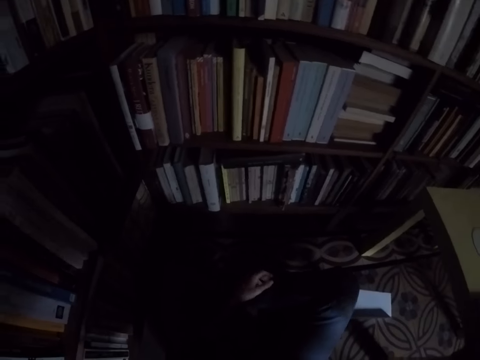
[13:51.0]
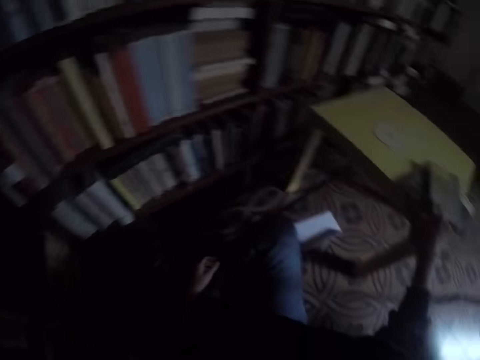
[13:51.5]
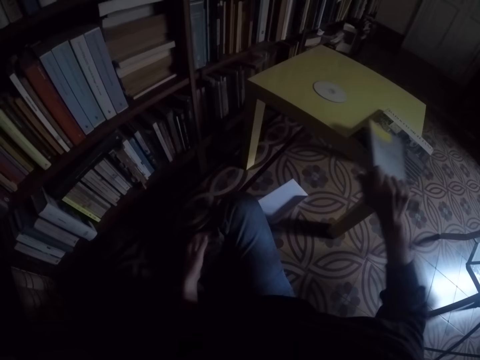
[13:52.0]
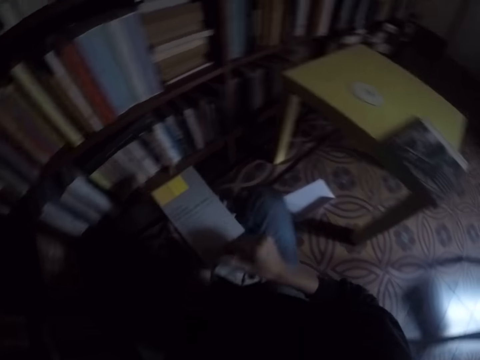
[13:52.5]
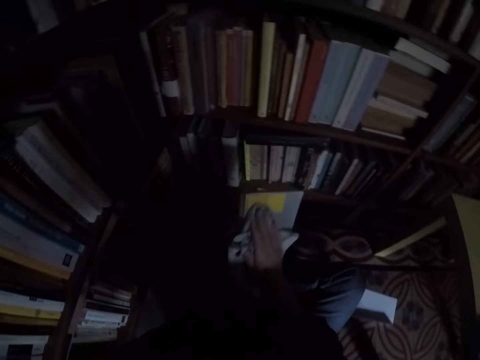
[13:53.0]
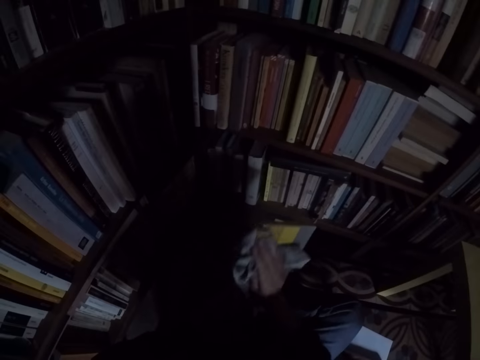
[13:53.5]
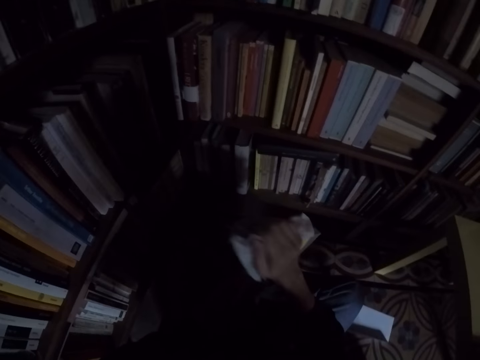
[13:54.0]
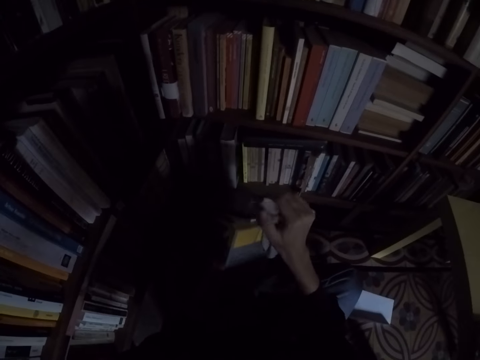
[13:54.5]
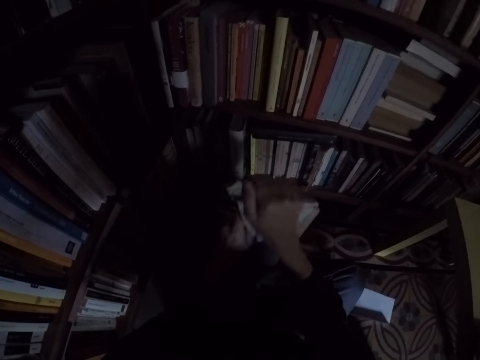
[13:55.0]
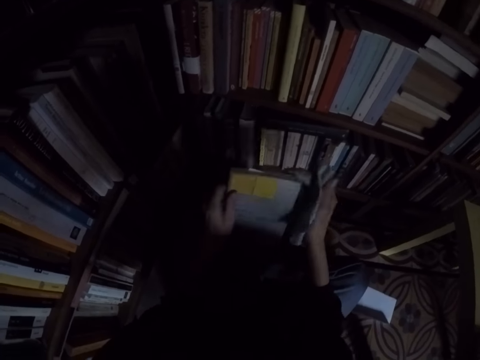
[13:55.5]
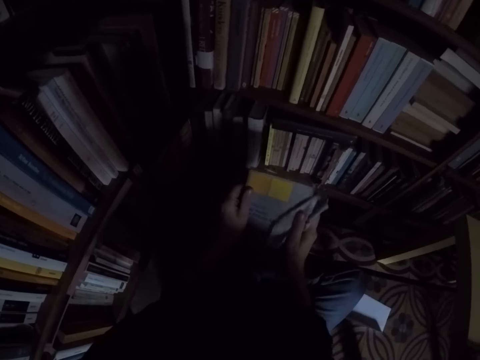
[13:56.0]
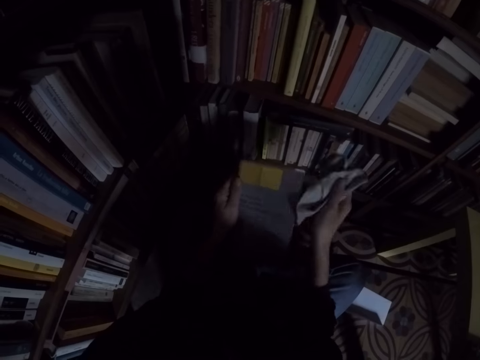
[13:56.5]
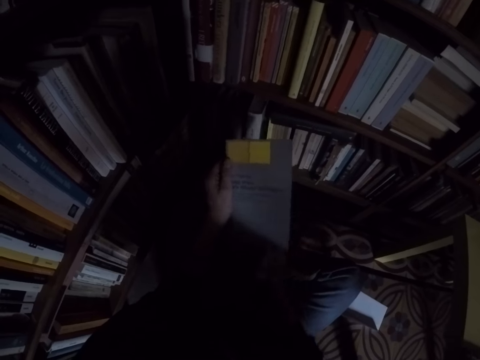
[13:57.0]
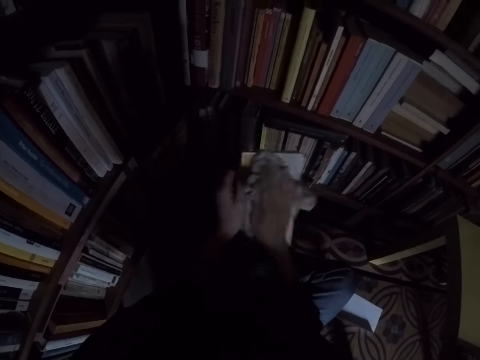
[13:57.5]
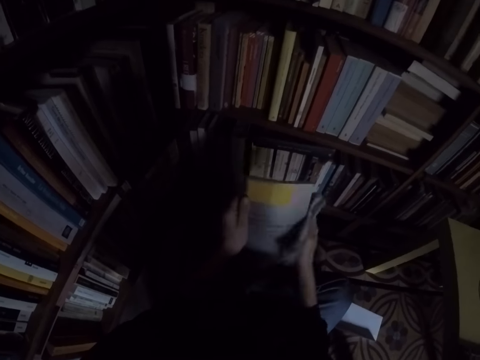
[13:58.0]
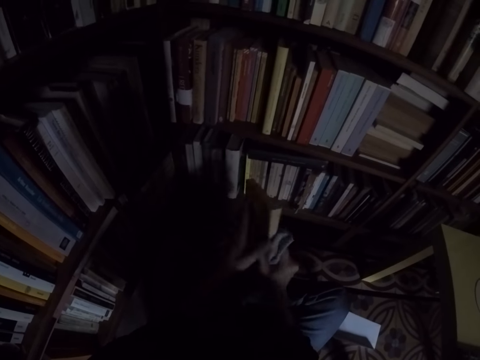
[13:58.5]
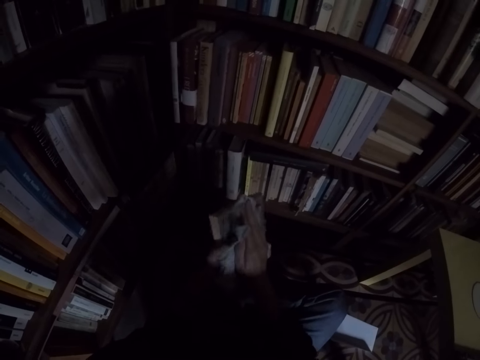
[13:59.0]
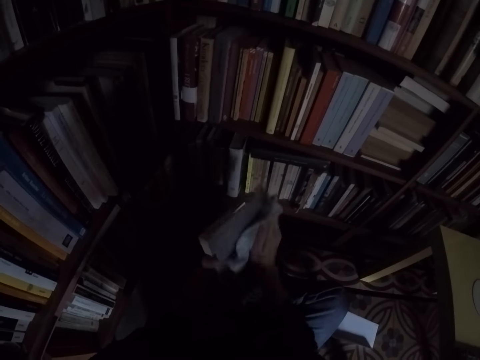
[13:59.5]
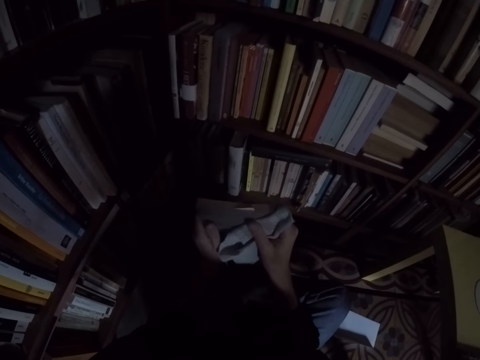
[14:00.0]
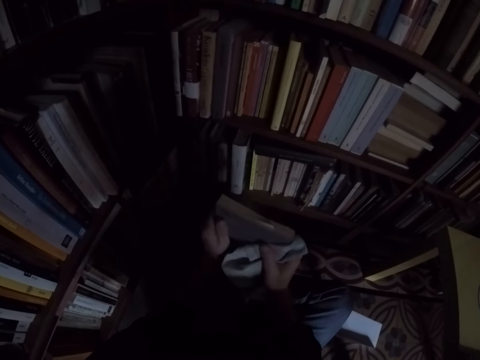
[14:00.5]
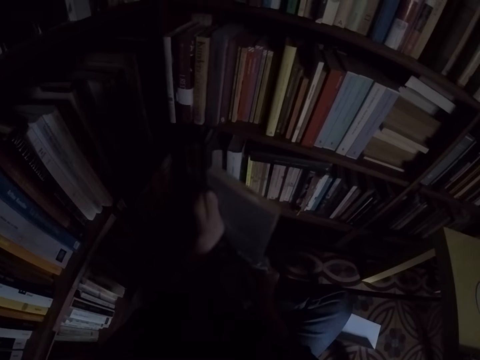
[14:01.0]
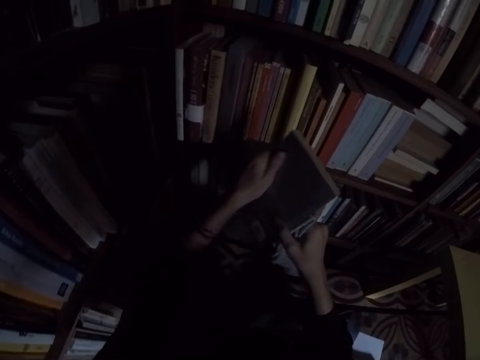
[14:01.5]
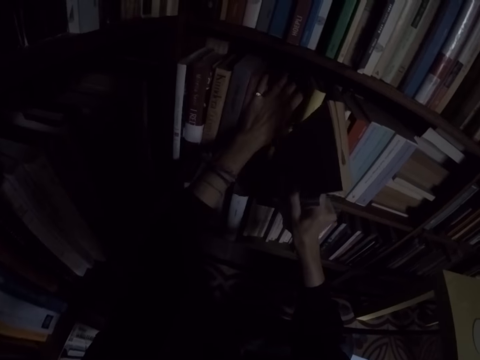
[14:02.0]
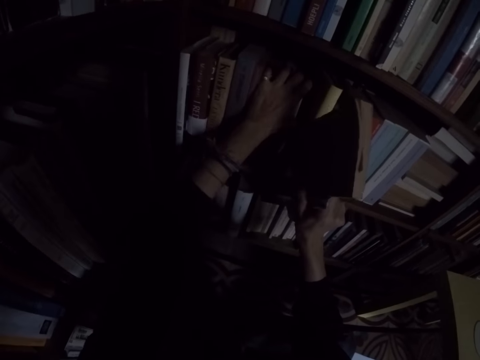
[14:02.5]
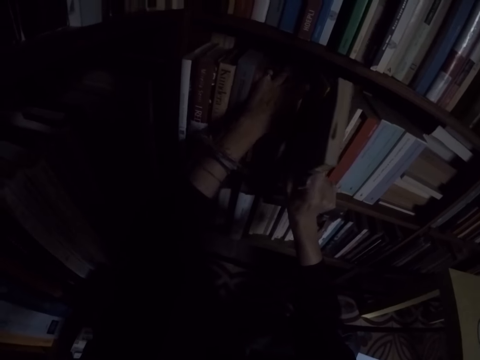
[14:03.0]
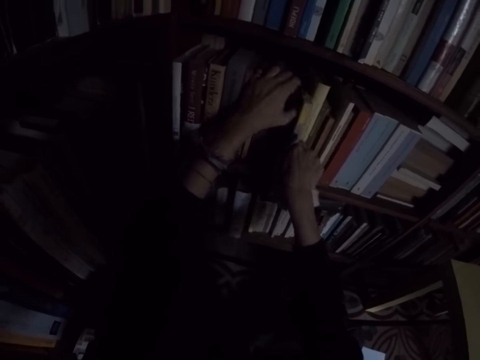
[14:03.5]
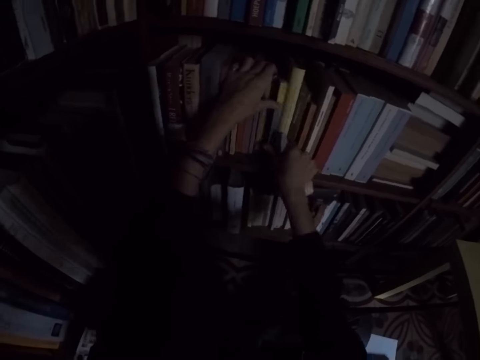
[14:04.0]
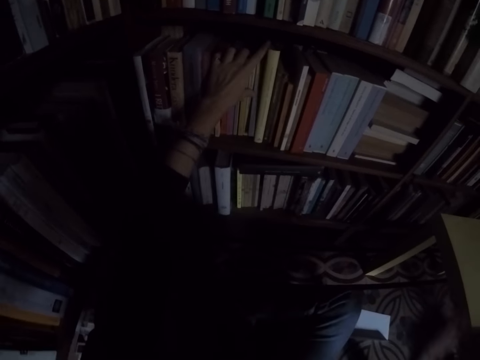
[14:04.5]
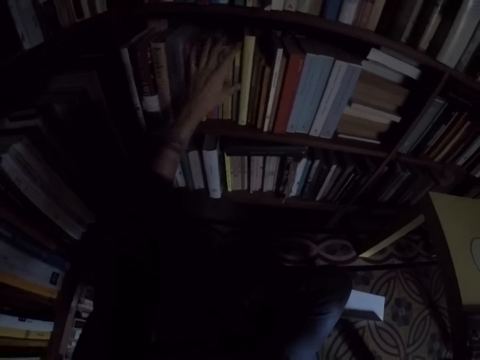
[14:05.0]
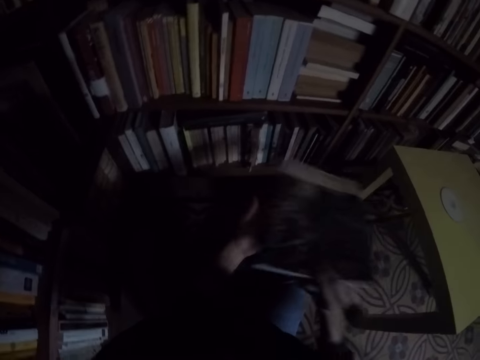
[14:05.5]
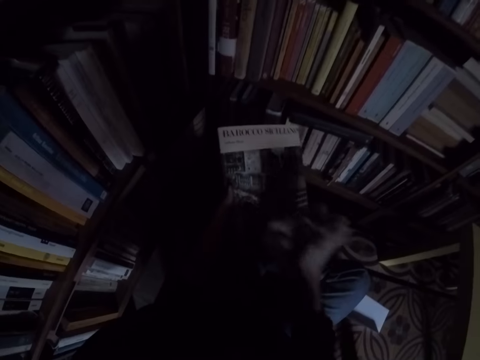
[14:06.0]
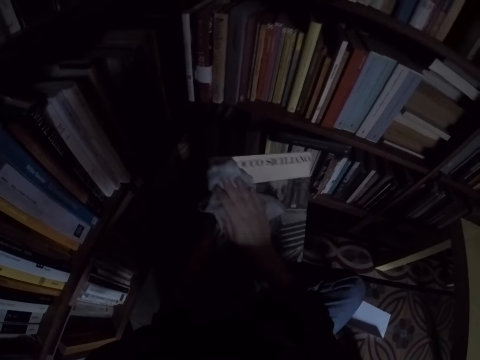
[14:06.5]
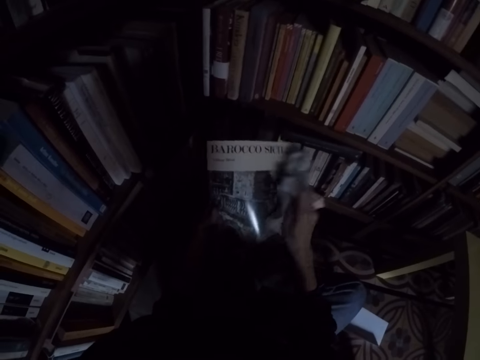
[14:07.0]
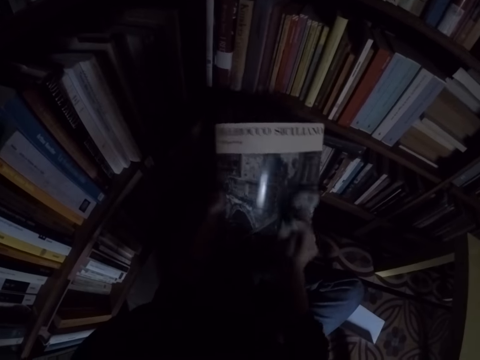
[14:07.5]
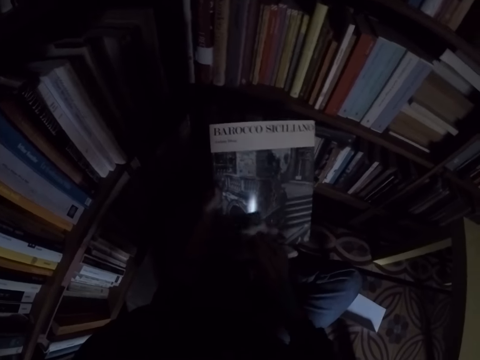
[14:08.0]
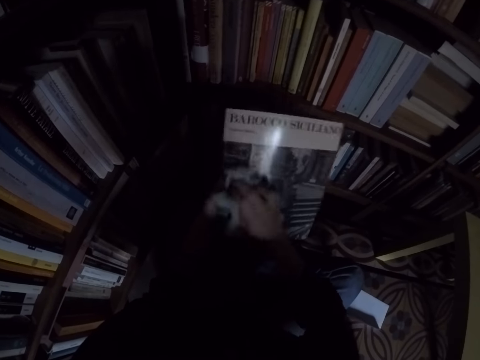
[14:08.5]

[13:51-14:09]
The camera wearer picks another book from the table with his right hand. He cleans the book with the rag. He places the book in the bookshelf. He pulls the books in the shelf. He picks another book from the table with his right hand. He cleans the book with the rag.

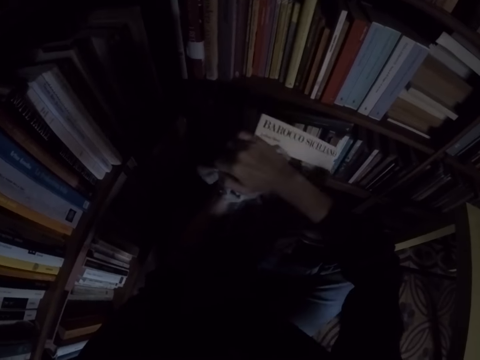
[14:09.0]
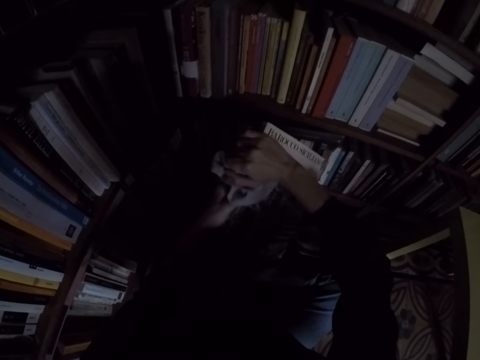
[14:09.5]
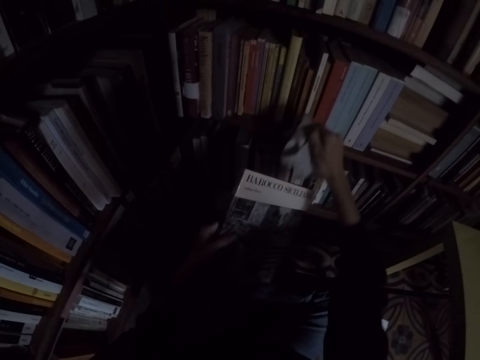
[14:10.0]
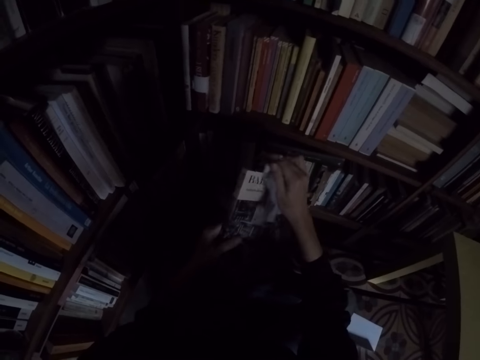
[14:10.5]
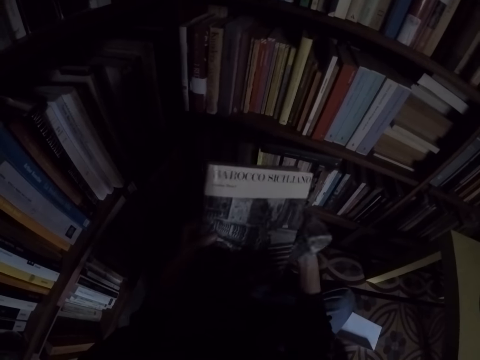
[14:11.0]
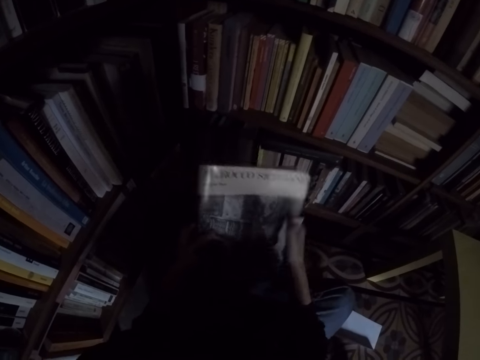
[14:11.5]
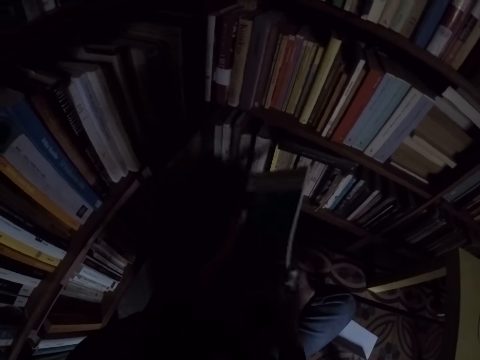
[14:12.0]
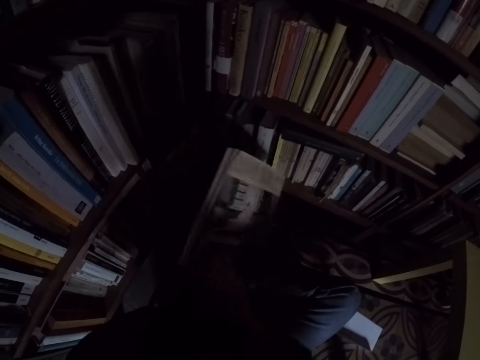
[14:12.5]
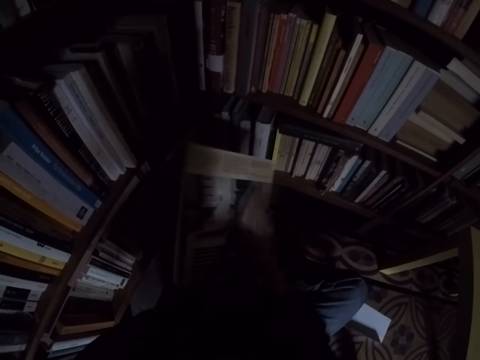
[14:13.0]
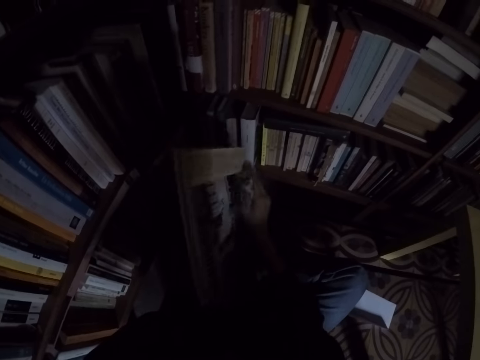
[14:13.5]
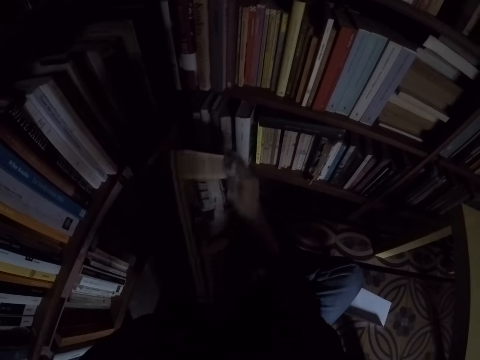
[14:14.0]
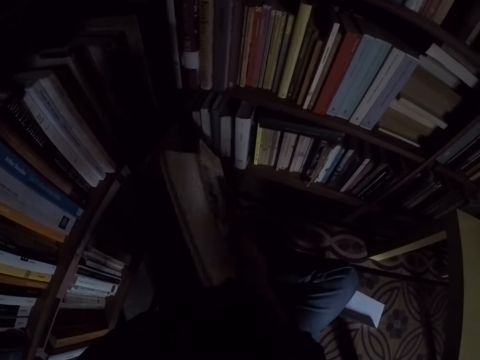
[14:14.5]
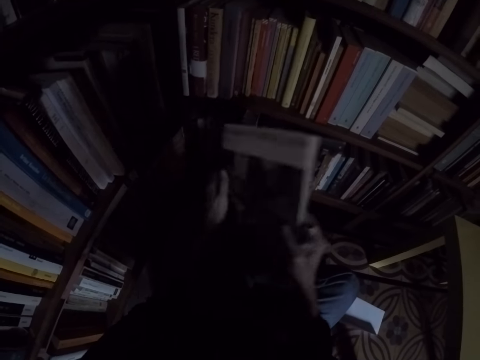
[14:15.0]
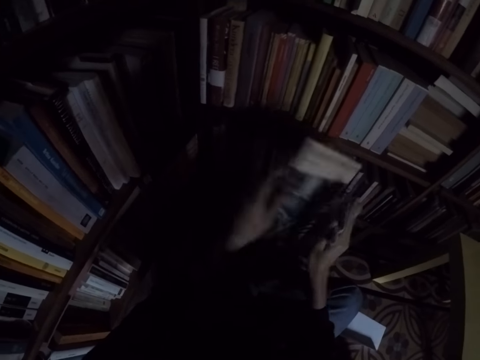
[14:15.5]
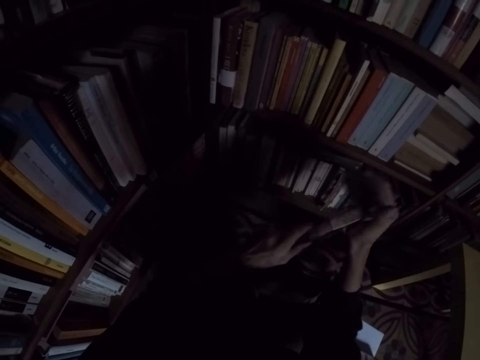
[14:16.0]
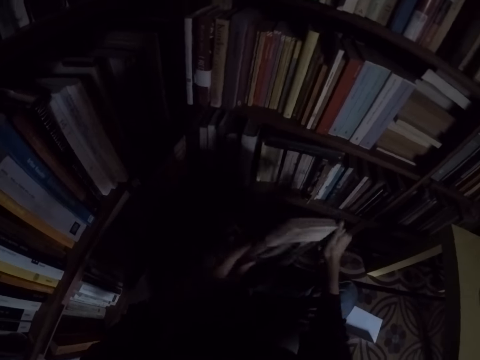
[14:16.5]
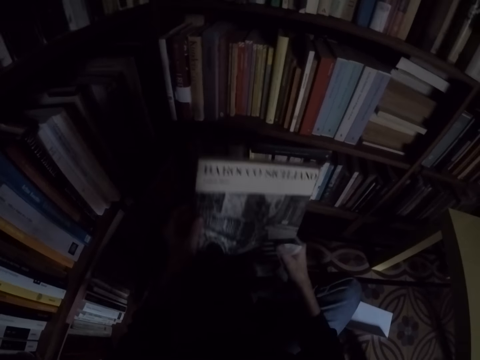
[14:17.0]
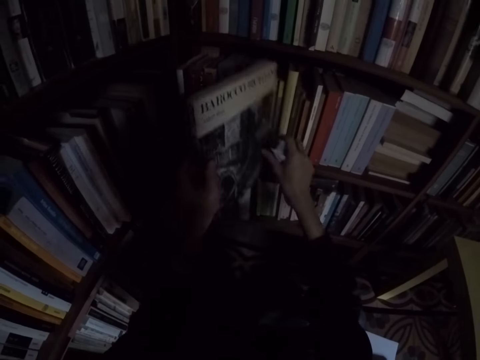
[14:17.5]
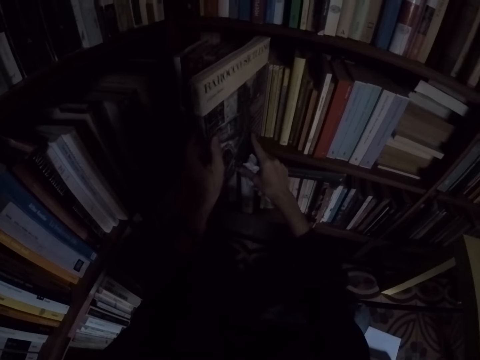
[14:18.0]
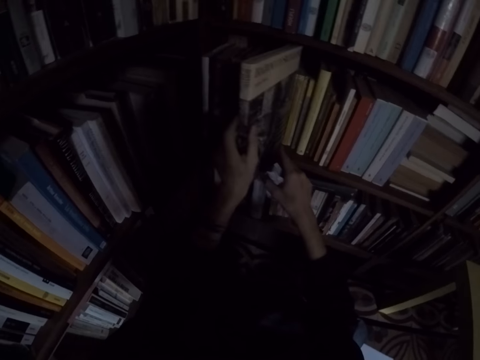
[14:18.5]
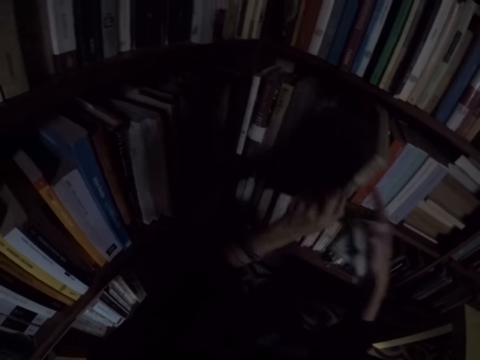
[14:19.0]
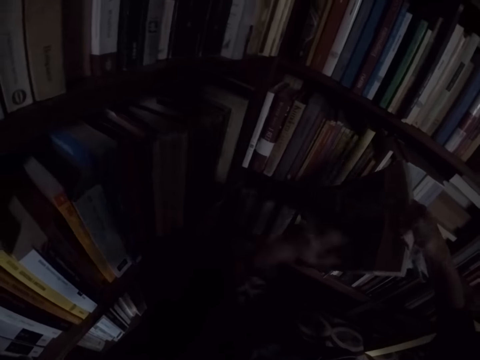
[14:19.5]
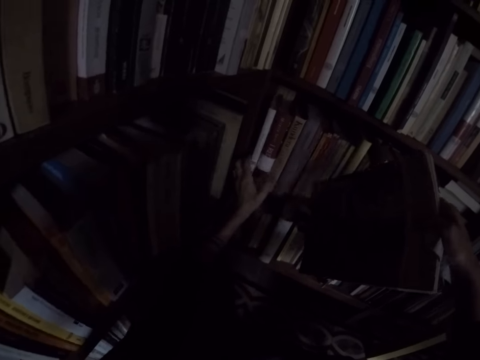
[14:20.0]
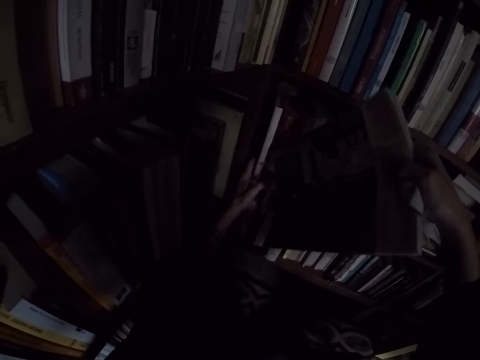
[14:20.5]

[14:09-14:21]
The camera wearer places the book in the bookshelf. They pull the books in the shelf.
